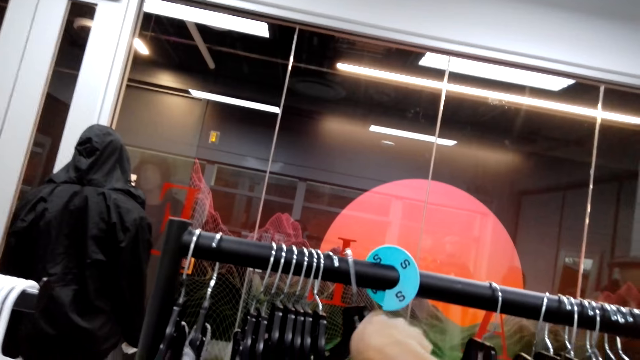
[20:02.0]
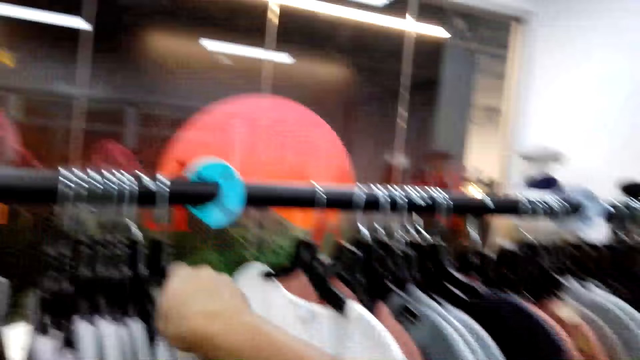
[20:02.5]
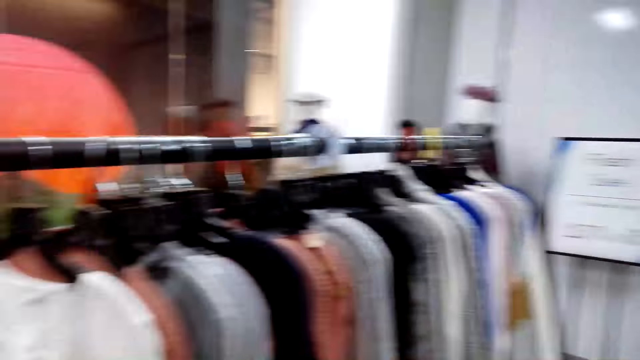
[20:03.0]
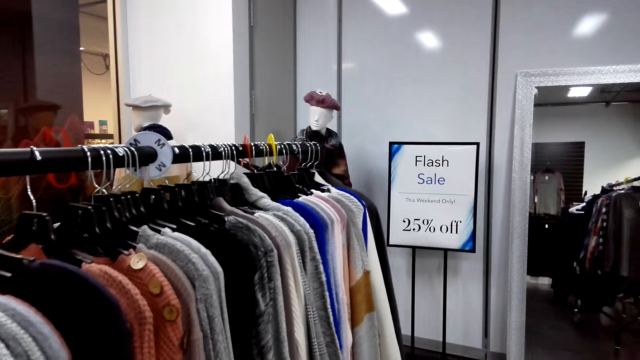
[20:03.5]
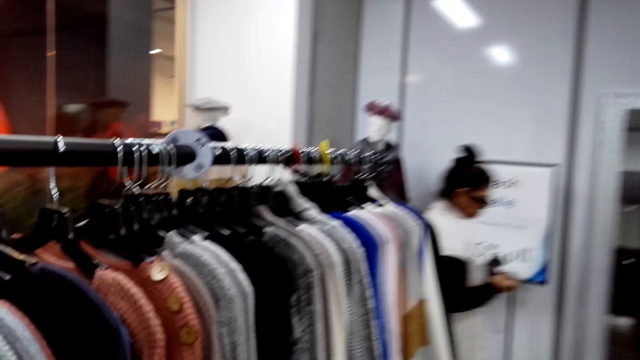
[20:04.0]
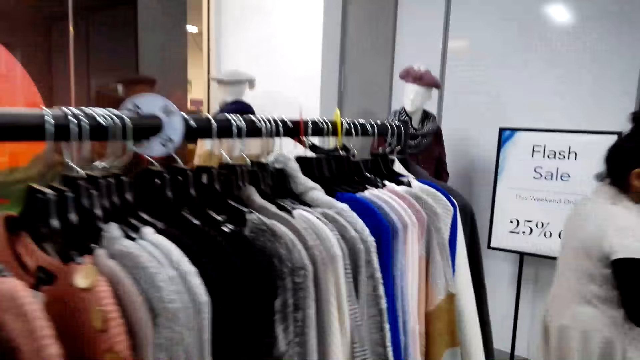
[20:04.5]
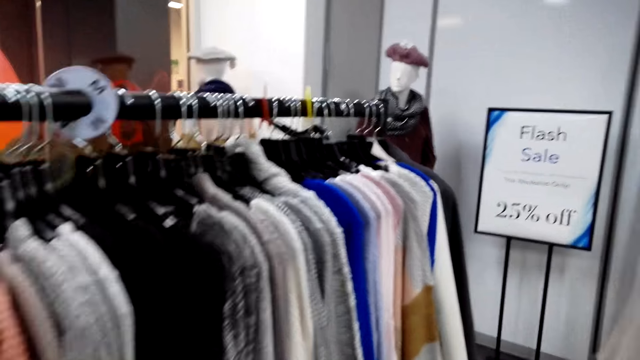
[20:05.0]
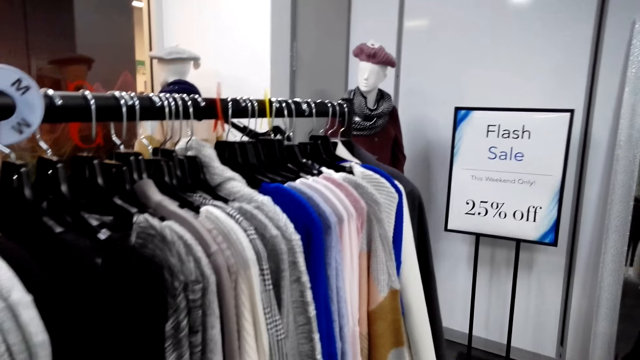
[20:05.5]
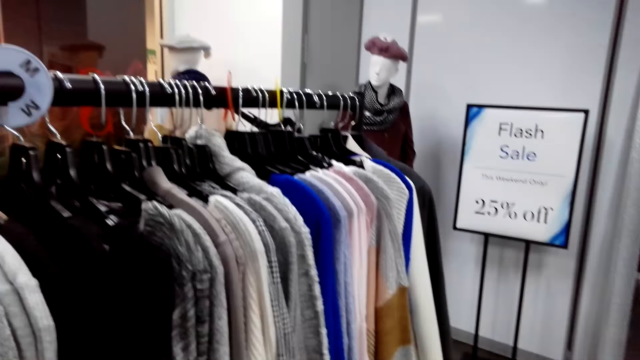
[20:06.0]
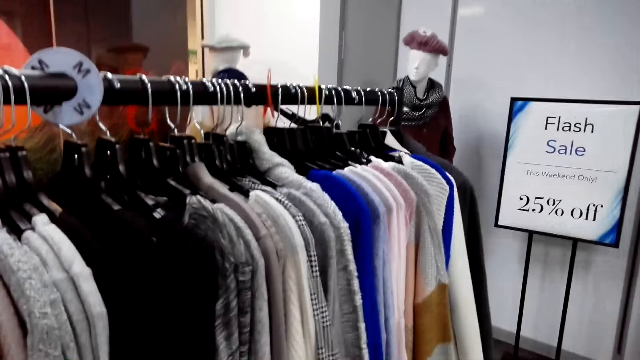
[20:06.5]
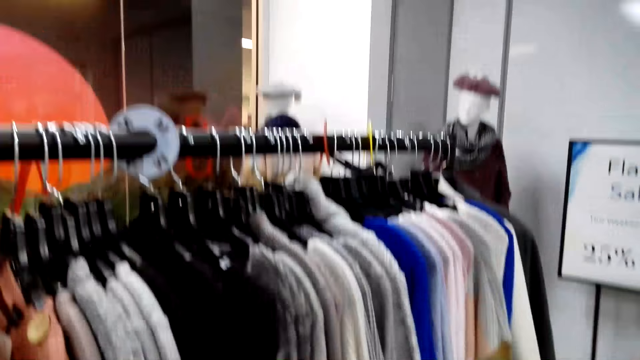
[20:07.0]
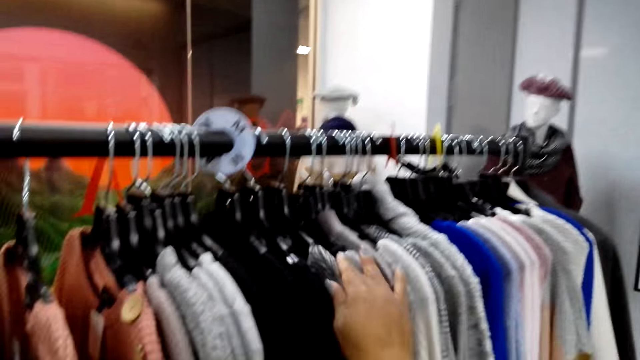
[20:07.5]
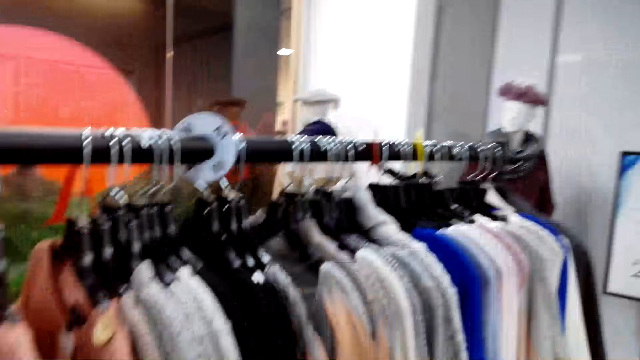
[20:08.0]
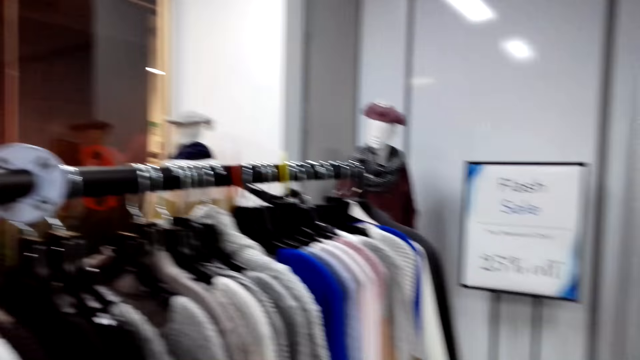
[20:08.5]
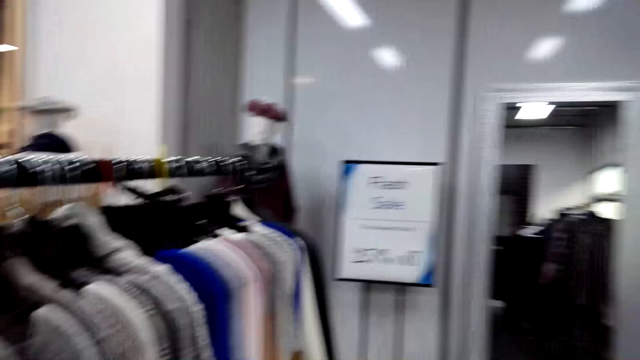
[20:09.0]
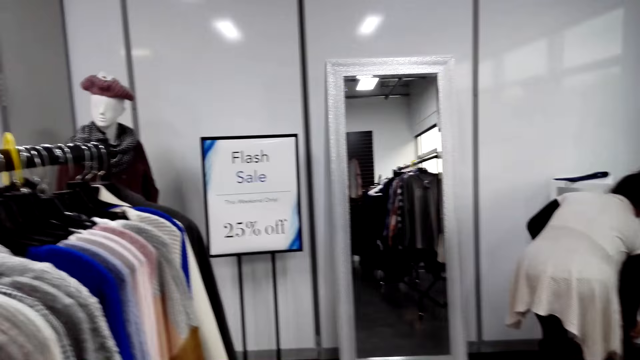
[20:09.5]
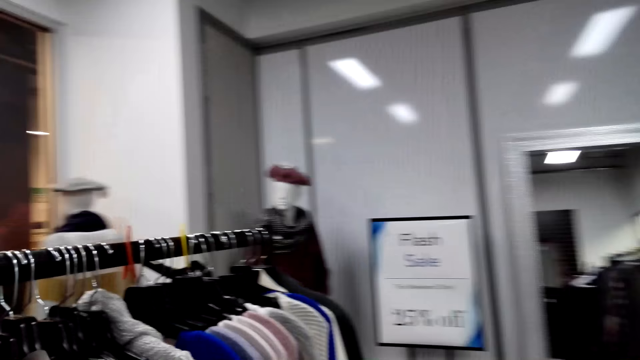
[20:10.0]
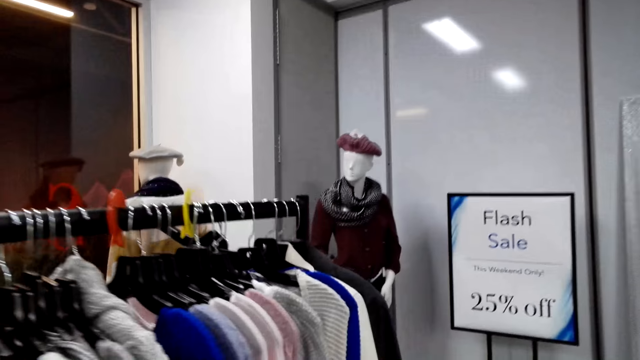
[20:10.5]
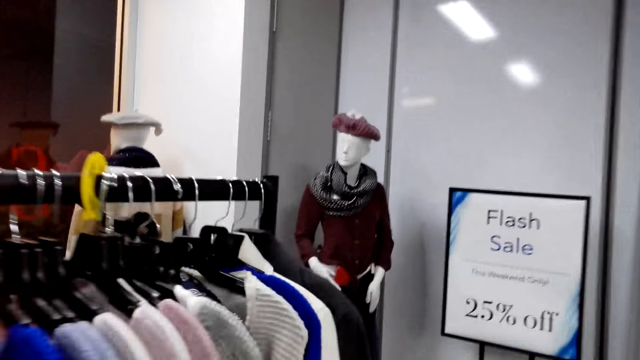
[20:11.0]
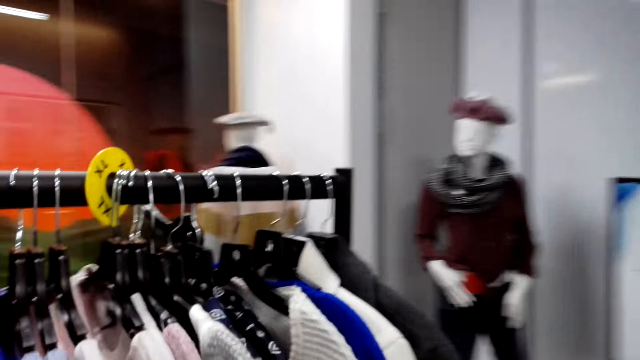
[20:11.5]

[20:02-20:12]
The camera wearer hangs the cloth on the cloth rail. He walks around the store and looks around. He holds the tops with his hand. He walks around the store.

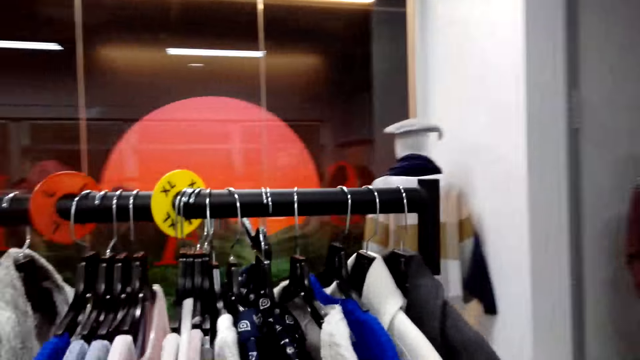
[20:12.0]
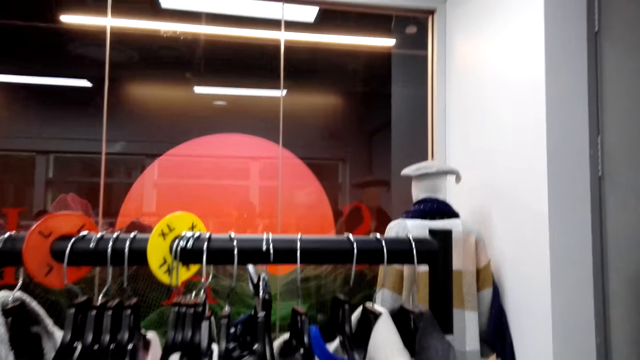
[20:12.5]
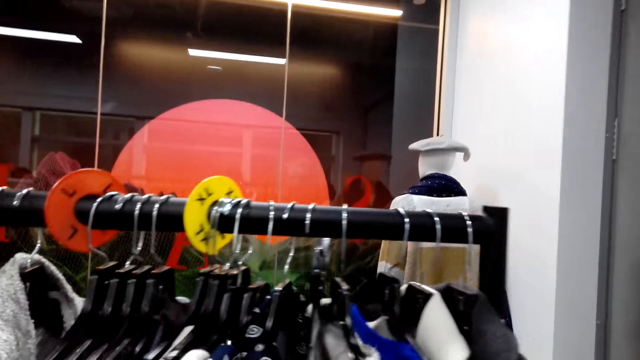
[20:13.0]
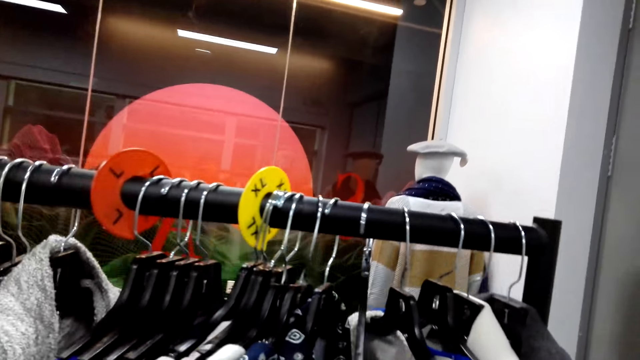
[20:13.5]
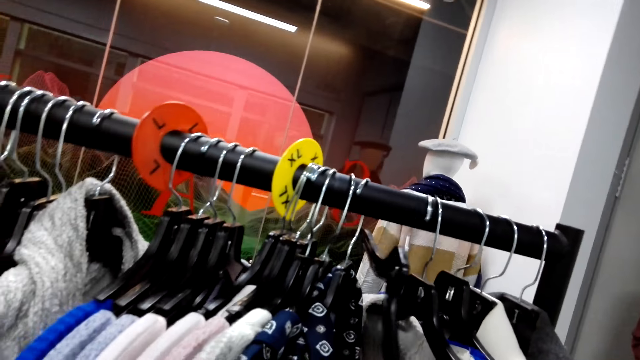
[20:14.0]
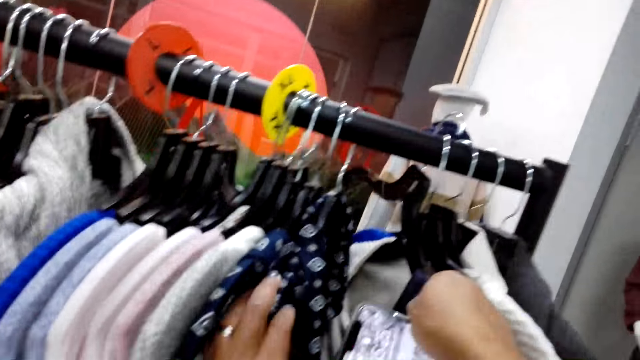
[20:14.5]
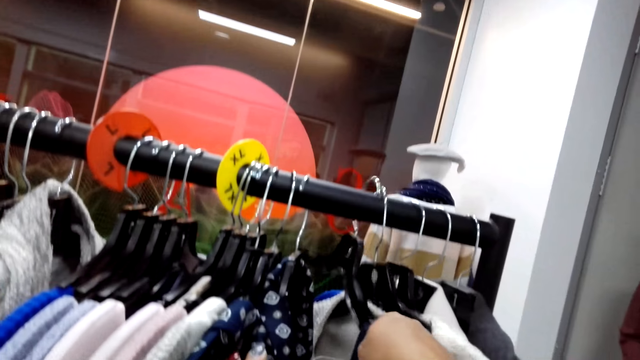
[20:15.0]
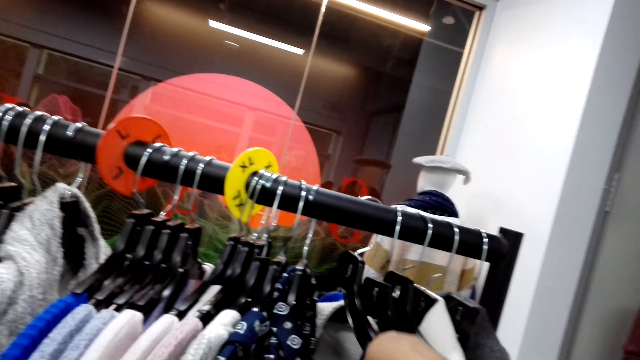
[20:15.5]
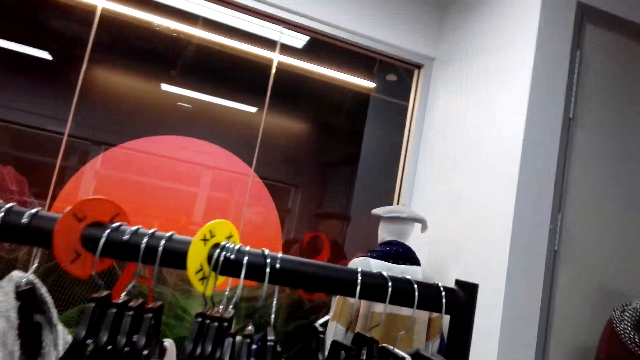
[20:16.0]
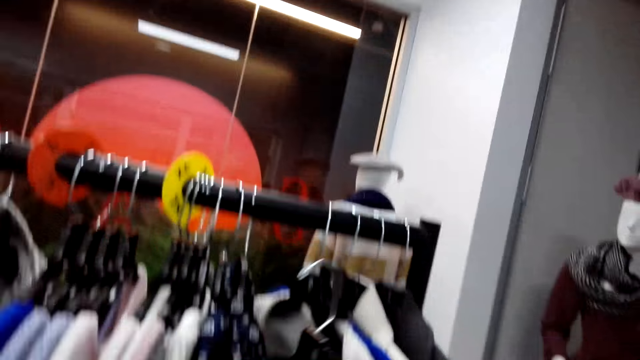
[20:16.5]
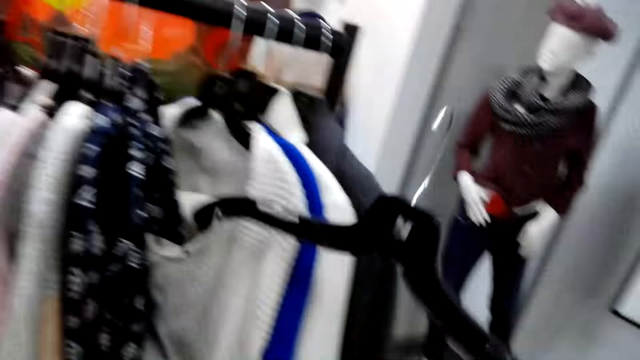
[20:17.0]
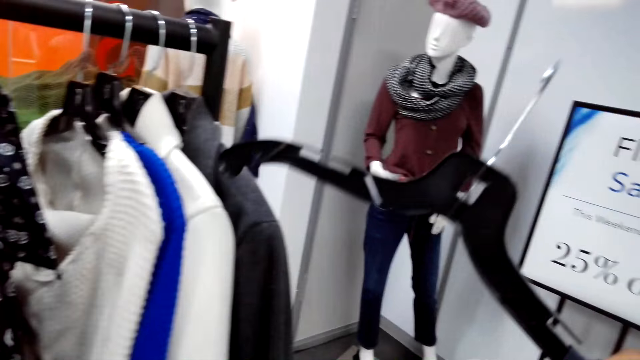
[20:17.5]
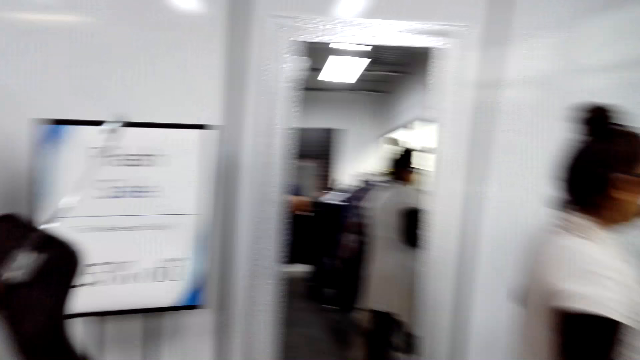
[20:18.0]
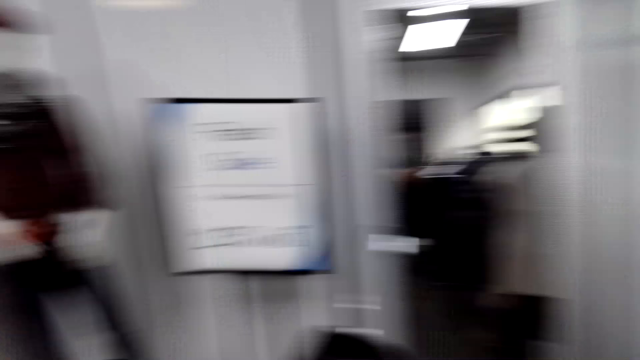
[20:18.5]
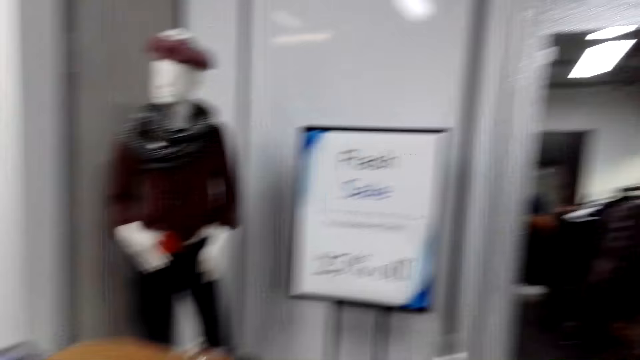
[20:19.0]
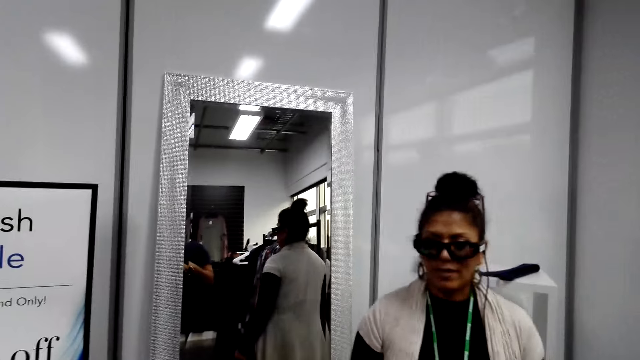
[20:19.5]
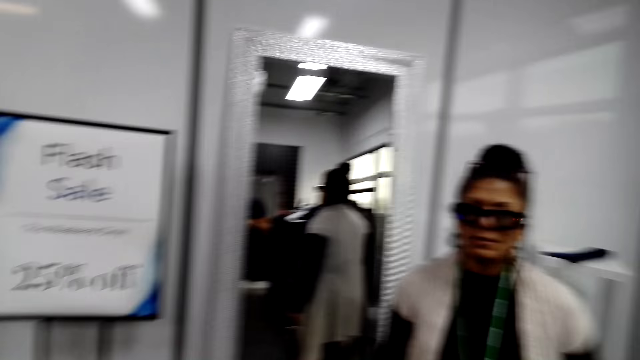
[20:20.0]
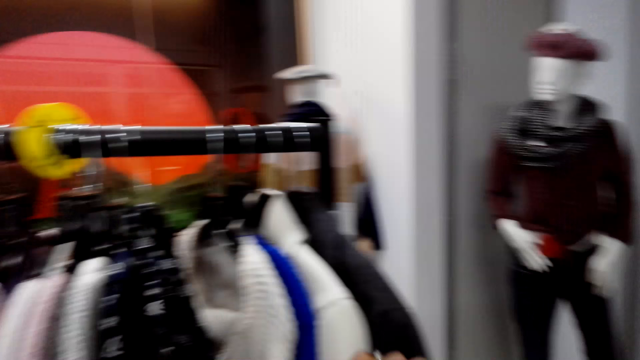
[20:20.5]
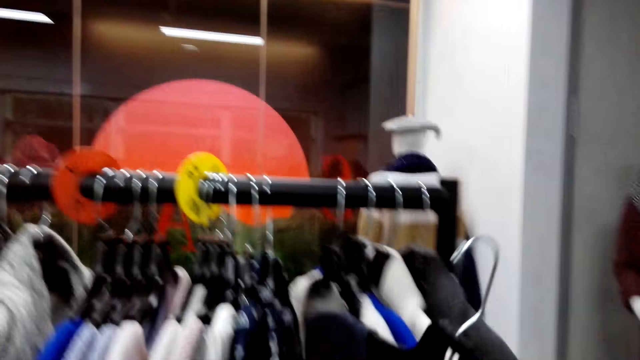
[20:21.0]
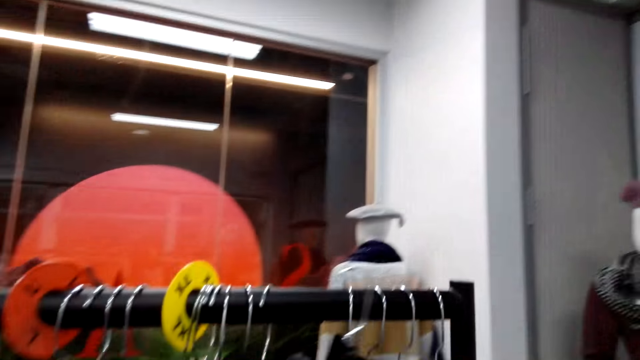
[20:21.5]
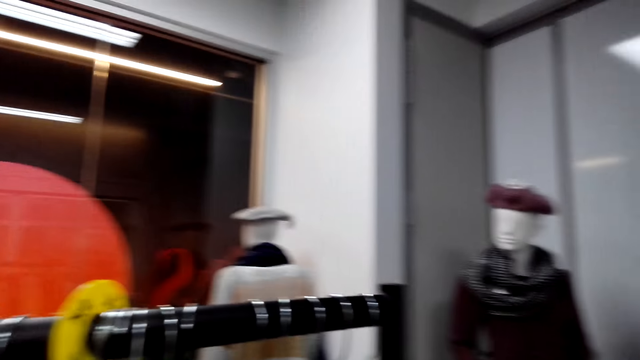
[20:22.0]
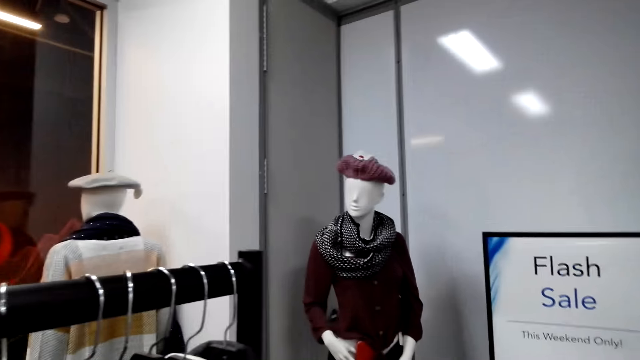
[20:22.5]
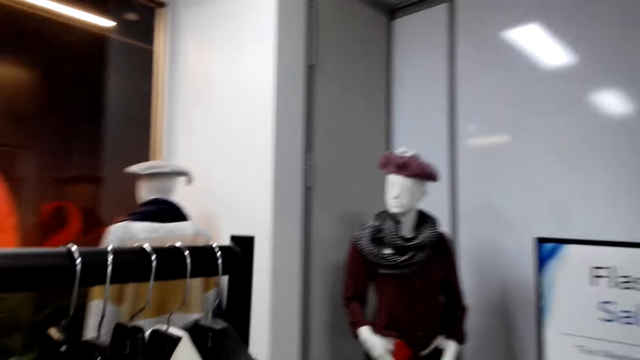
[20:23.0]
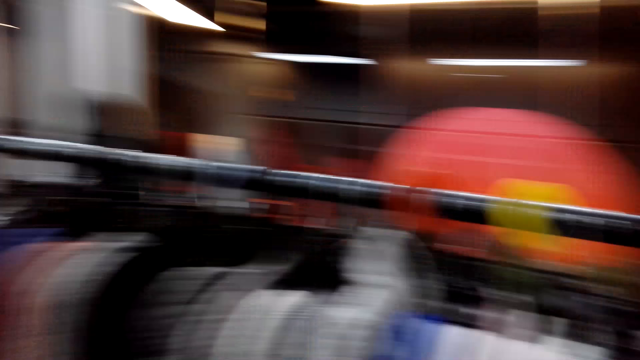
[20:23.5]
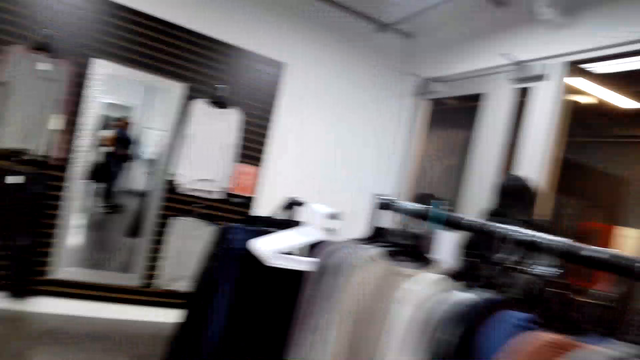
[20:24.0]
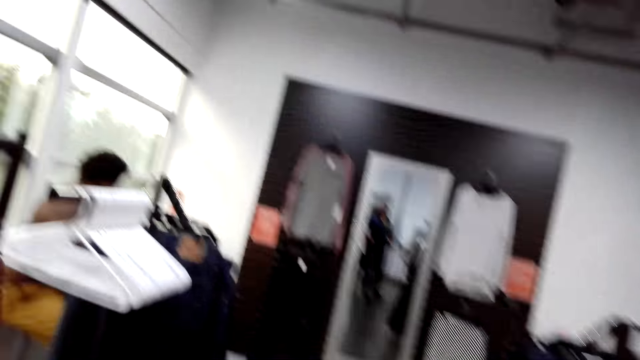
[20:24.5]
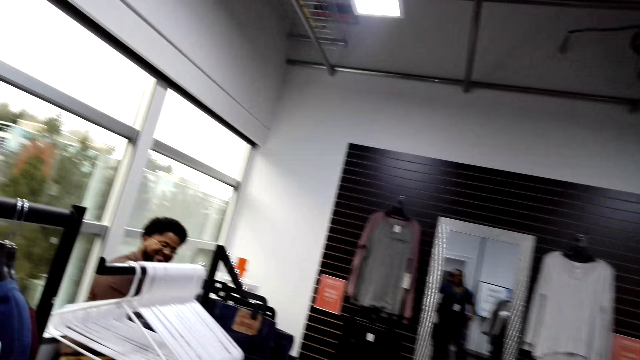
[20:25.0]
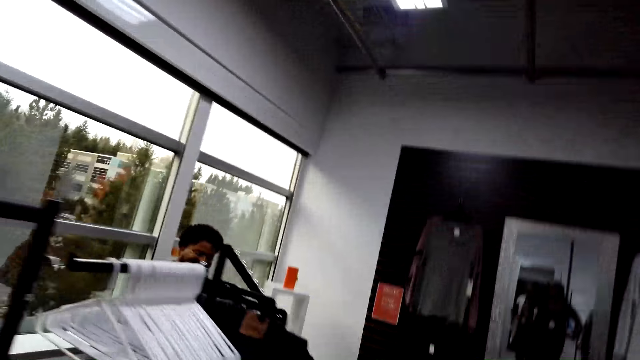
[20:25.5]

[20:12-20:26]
The camera wearer talks with a man. They pick a hanger. They remove the hanger on the cloth rail. A woman stands beside the mirror. The camera wearer looks around the store. They talk with the man. They walk around the store. They turn around.
